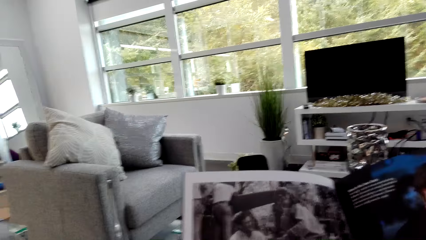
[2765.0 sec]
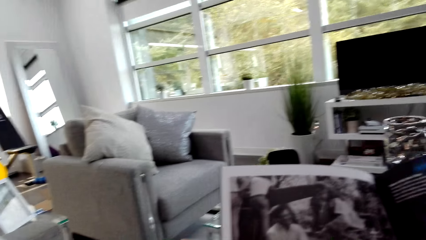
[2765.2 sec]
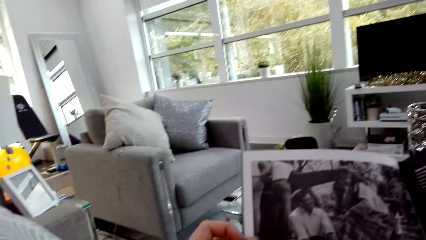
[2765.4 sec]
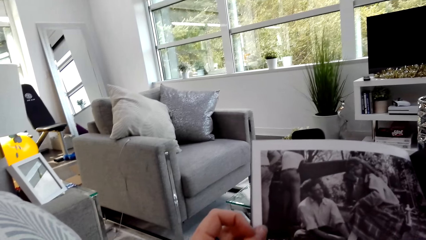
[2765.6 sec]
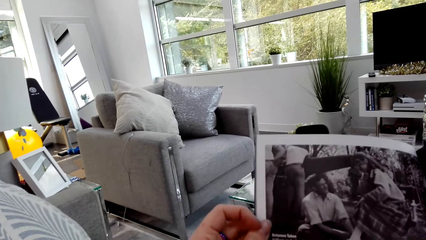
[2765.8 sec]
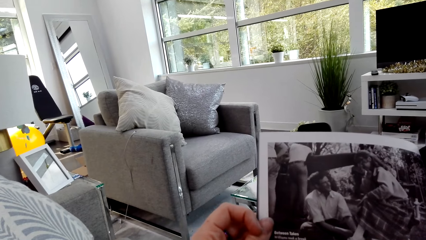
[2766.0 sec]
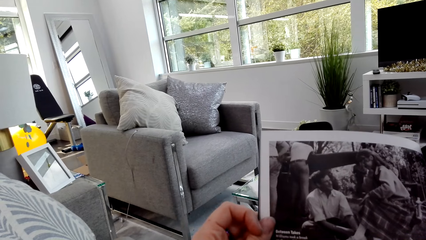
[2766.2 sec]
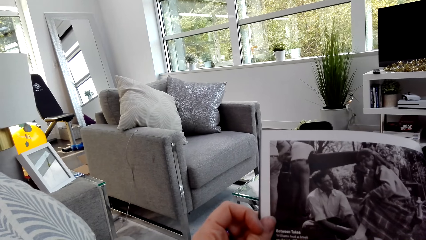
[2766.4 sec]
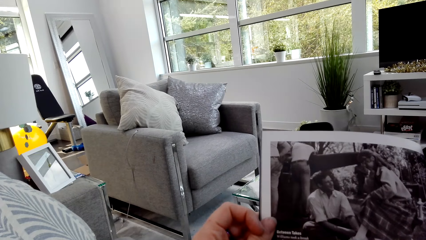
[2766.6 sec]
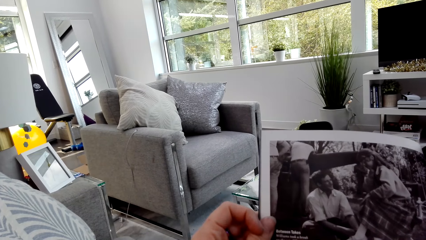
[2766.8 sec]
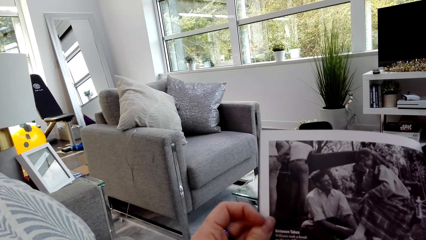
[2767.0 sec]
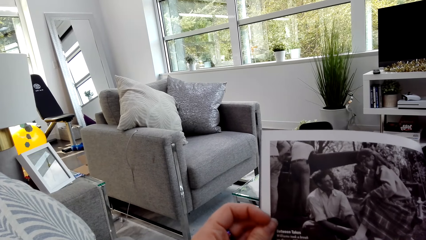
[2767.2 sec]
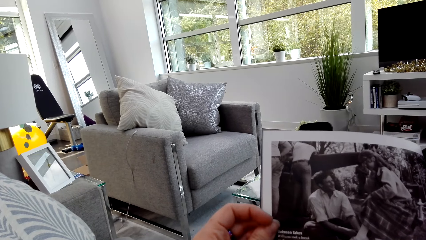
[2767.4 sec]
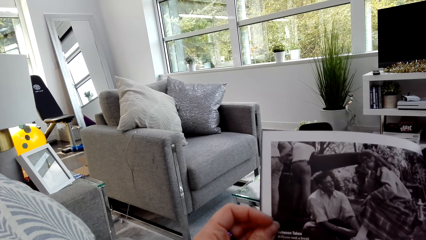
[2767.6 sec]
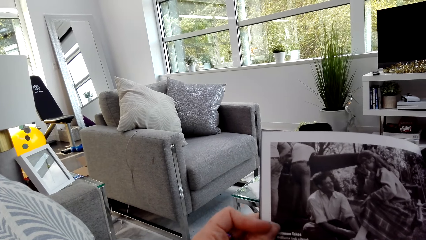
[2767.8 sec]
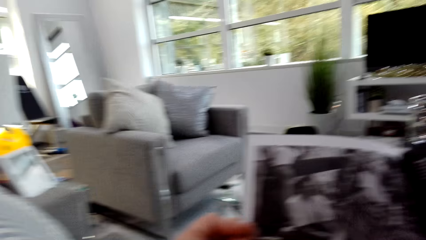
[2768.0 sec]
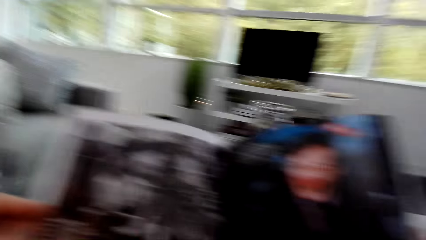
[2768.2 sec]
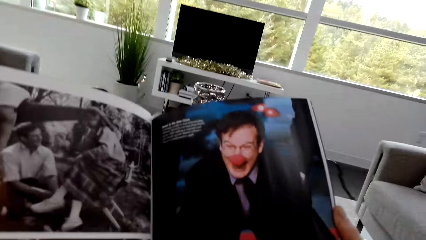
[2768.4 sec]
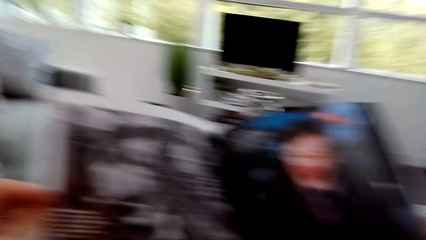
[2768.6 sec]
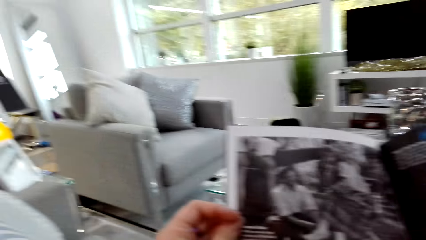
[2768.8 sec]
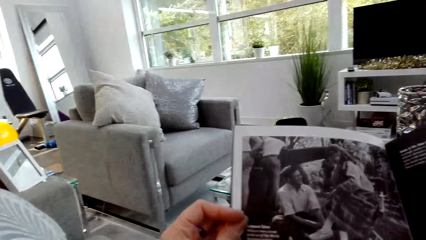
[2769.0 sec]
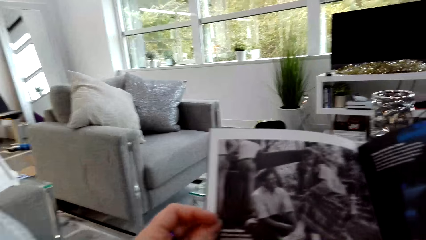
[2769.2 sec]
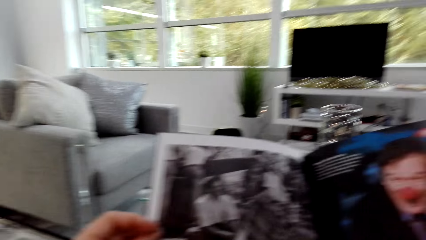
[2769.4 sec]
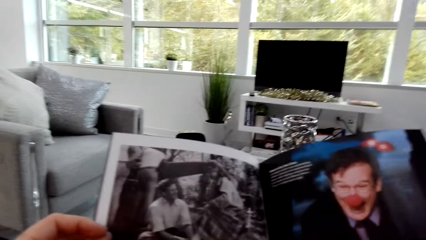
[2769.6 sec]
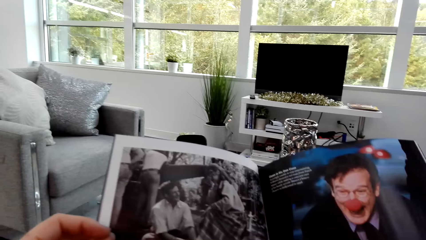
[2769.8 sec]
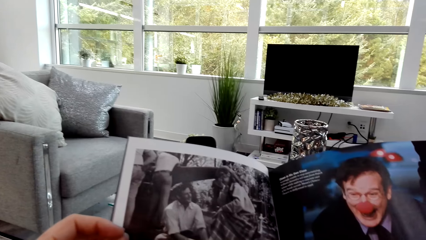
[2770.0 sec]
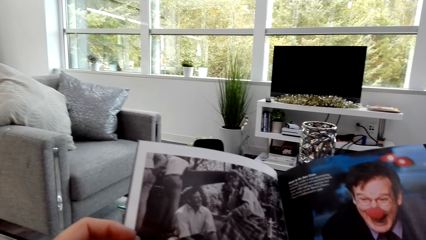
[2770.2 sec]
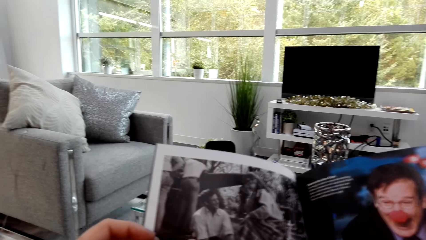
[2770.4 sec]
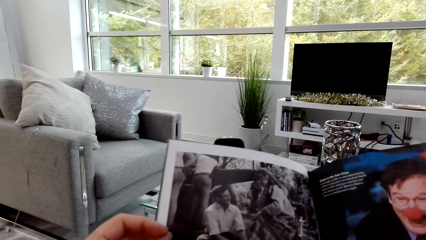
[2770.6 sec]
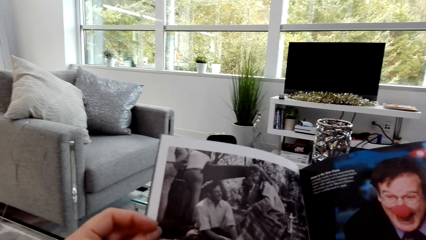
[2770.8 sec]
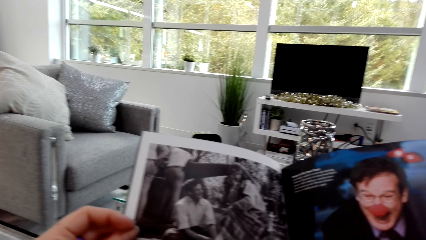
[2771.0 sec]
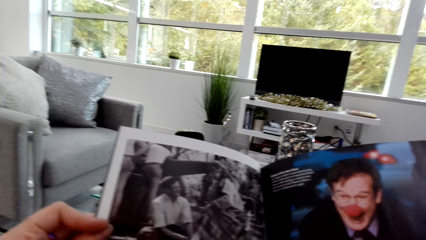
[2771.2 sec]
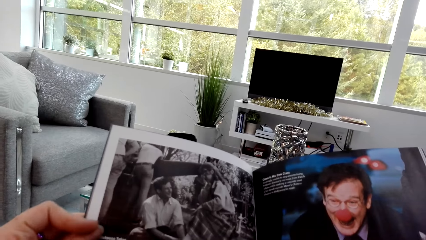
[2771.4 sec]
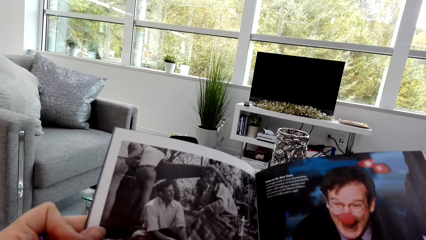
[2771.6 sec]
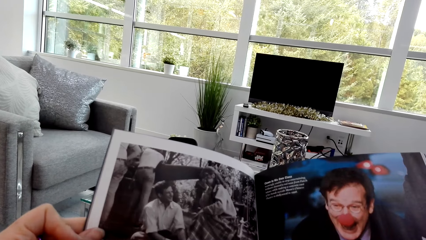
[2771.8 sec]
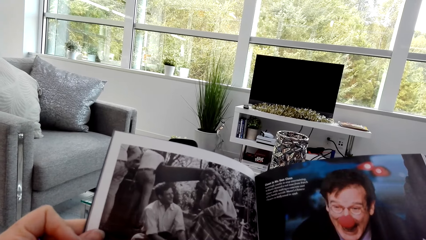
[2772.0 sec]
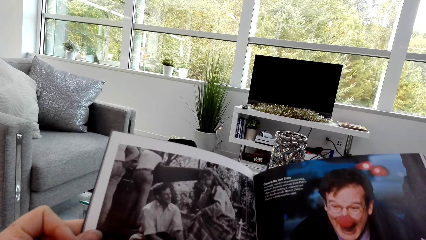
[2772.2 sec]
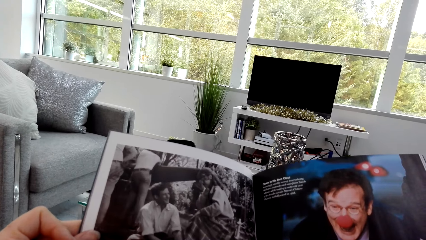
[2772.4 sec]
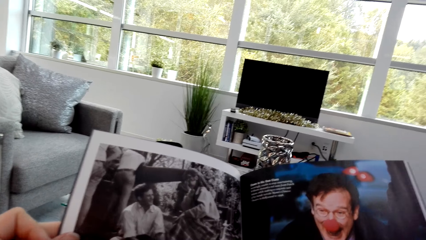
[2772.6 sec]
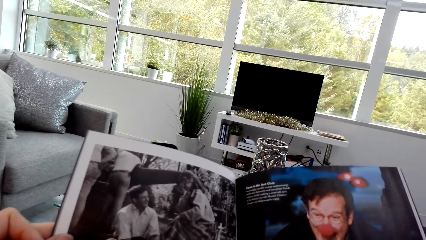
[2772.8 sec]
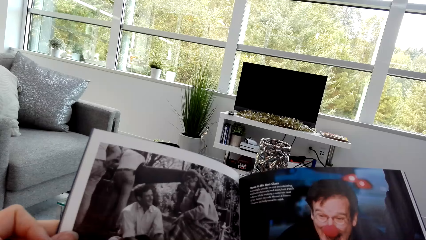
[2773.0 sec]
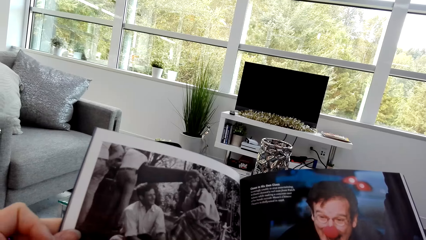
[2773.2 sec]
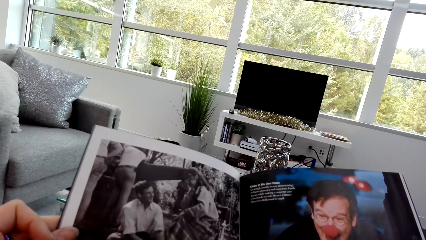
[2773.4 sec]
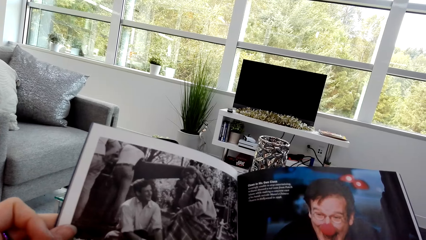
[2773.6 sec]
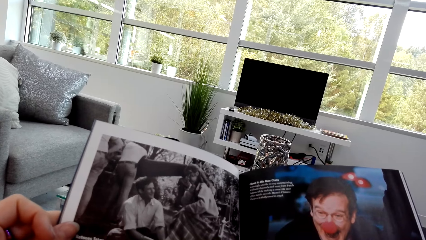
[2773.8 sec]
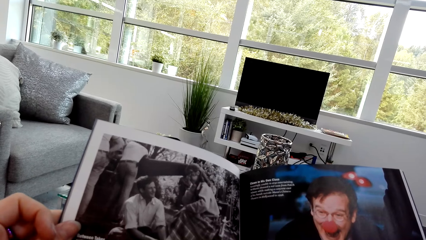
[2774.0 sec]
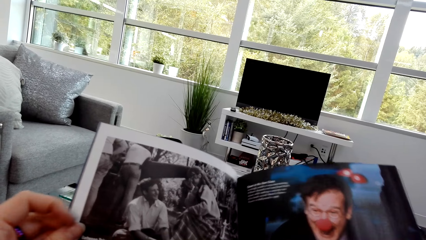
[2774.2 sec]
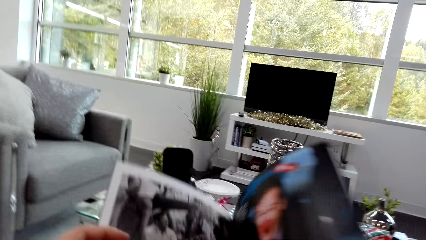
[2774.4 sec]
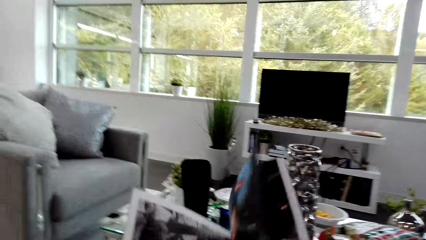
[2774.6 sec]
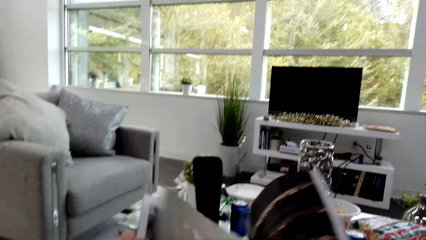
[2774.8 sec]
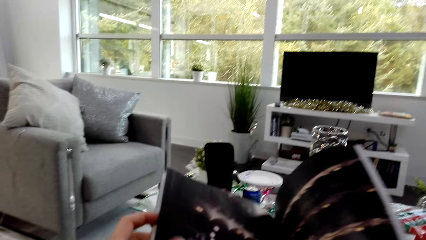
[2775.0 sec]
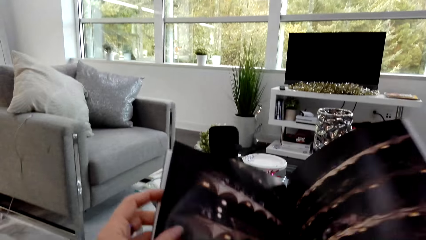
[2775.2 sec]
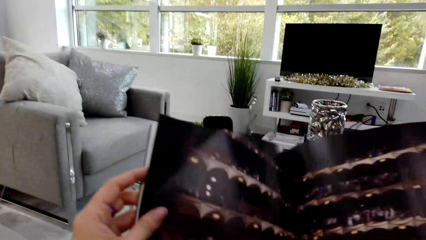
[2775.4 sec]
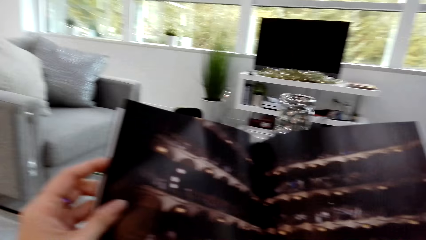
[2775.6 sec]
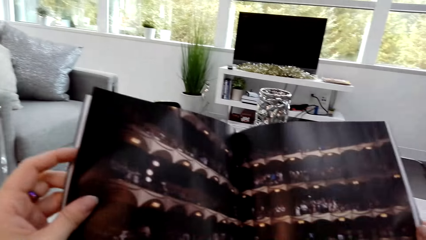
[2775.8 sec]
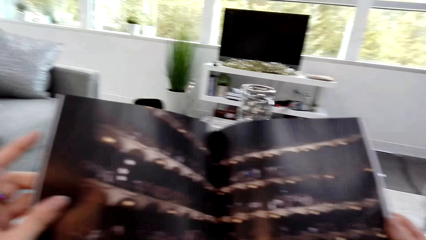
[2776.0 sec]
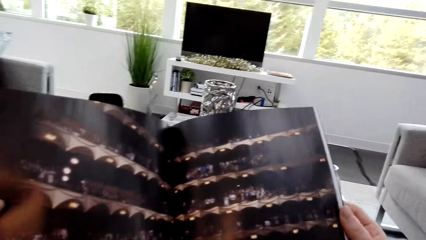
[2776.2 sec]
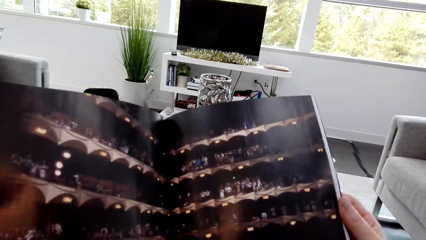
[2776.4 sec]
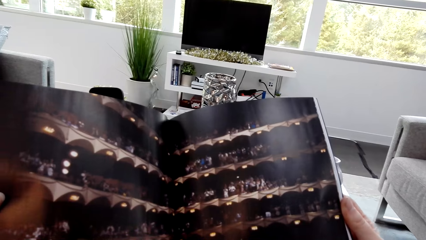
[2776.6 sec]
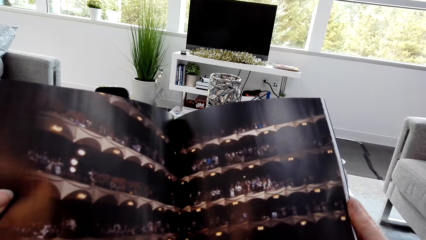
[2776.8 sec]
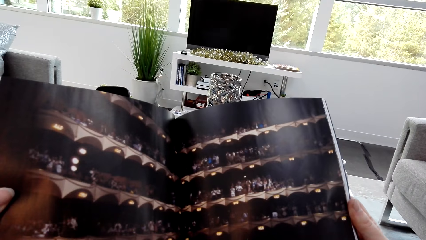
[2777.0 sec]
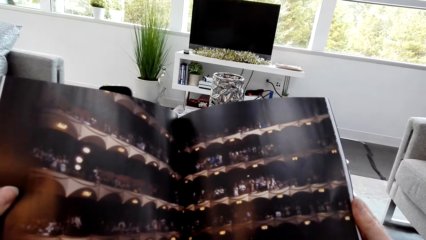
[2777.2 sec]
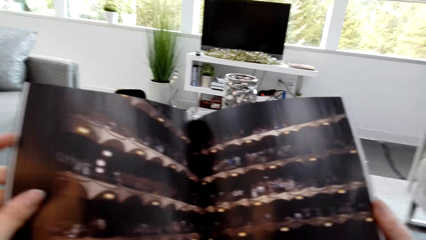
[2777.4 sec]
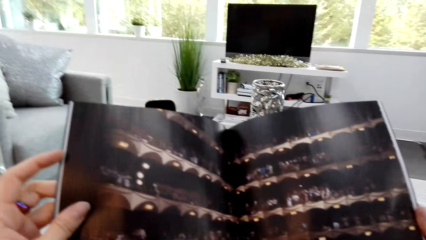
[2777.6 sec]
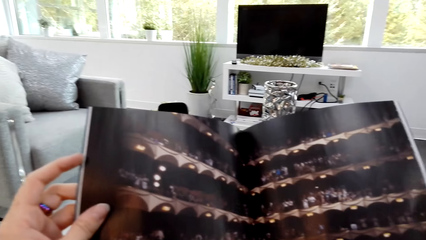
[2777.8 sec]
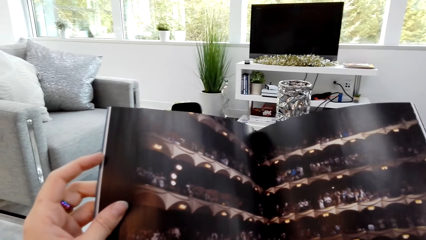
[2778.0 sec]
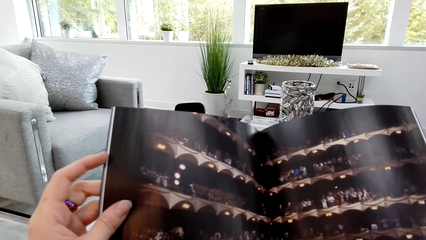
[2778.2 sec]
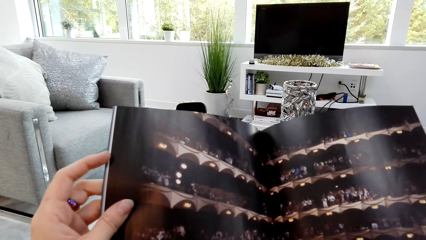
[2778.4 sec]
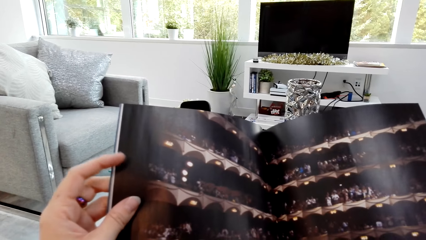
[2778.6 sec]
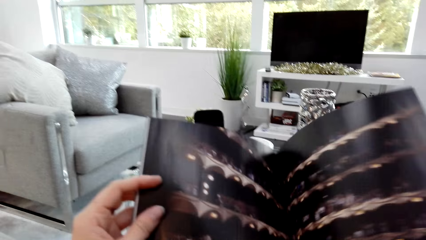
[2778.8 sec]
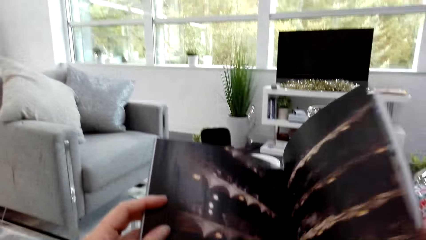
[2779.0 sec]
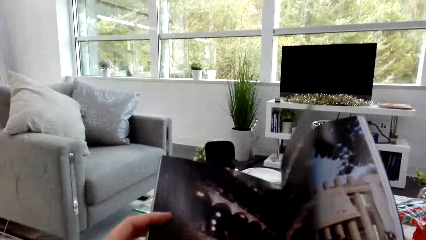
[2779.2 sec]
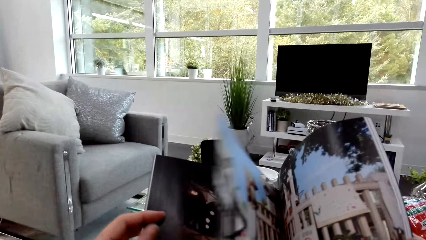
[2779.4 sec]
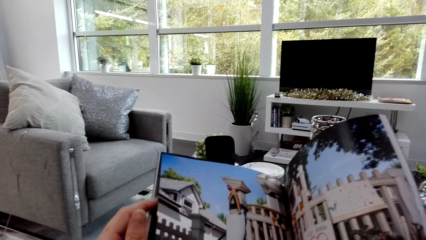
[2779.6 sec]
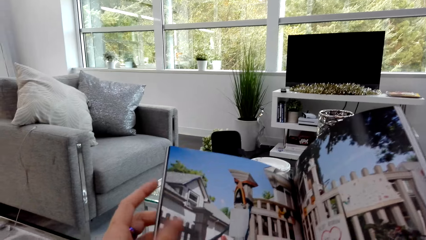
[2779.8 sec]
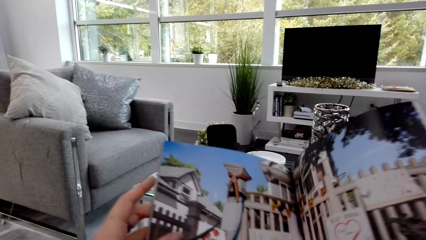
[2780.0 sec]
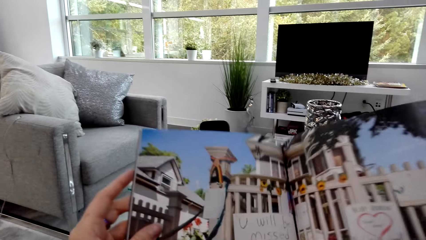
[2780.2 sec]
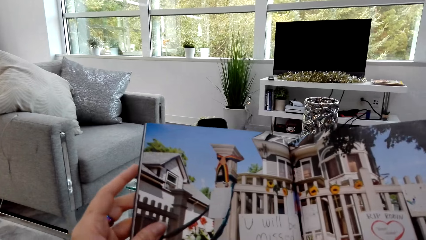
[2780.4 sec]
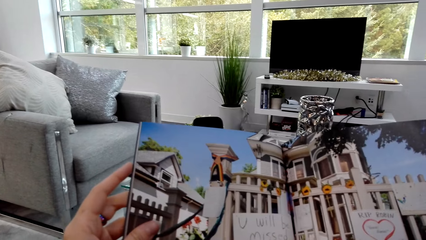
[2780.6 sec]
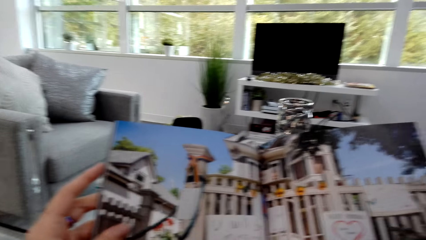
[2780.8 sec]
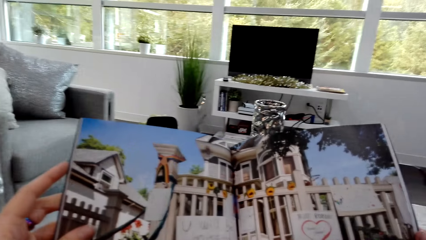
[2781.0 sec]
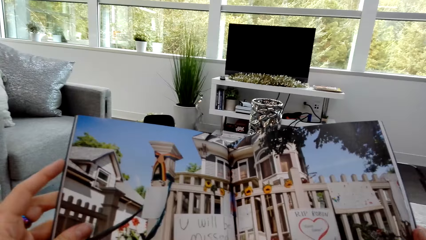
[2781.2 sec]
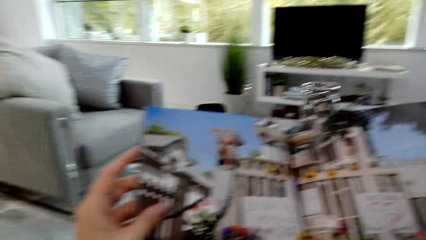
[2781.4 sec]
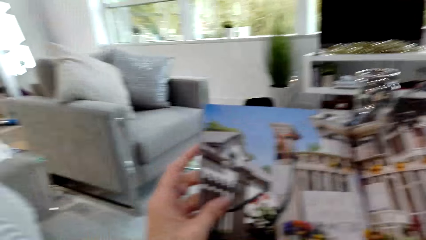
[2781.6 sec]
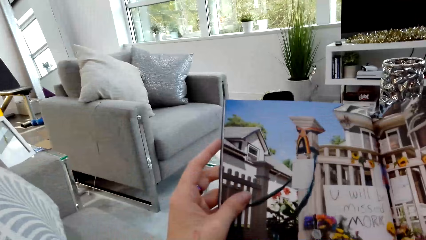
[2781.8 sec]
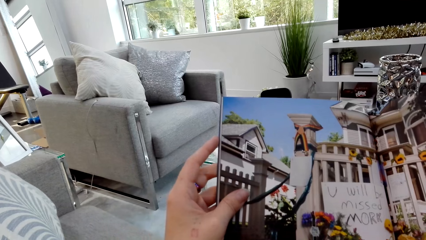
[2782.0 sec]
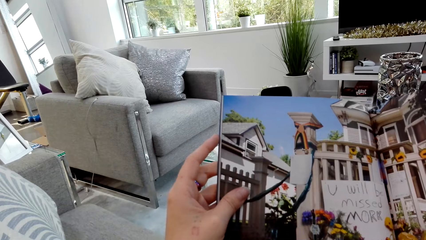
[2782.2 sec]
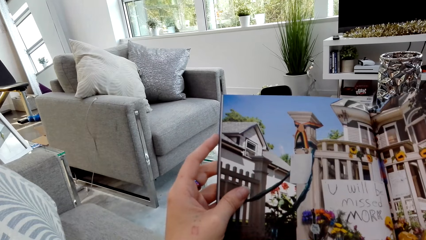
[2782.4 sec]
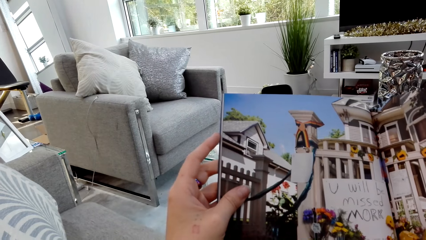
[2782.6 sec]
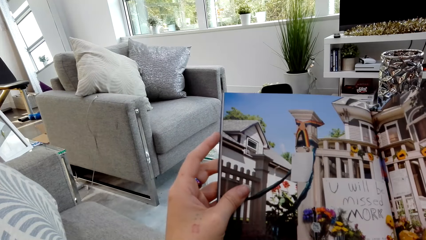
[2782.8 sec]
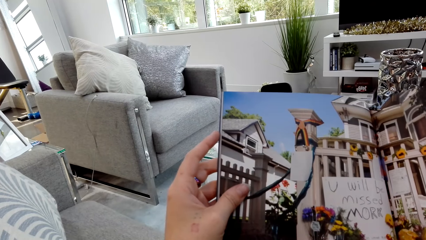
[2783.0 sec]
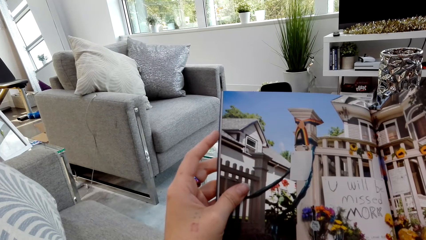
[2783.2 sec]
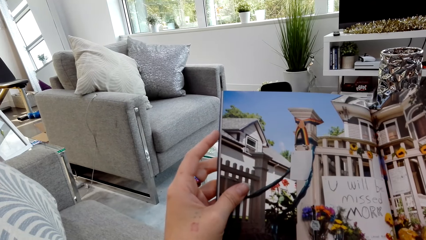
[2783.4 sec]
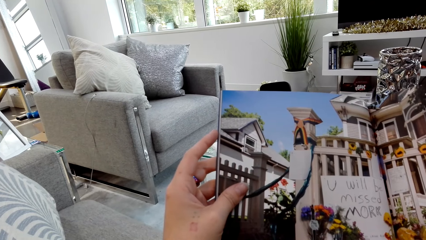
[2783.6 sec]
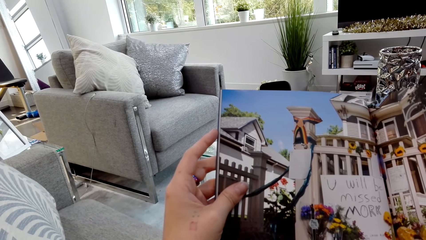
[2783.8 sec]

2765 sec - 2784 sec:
The camera wearer opens the page of the book and reads the book. They open the page of the book and read the book.
